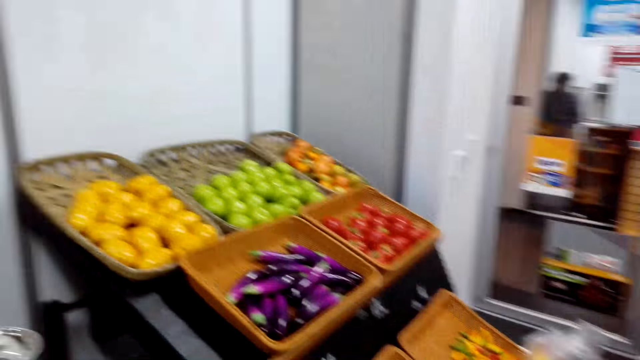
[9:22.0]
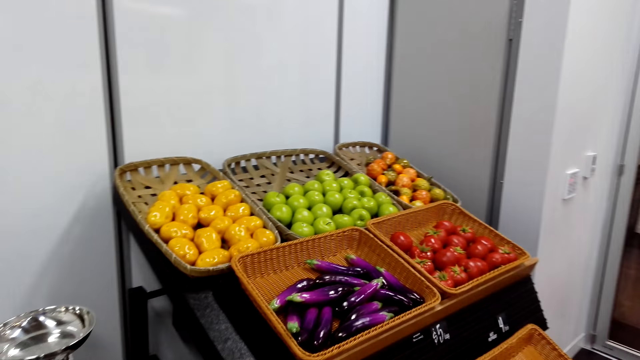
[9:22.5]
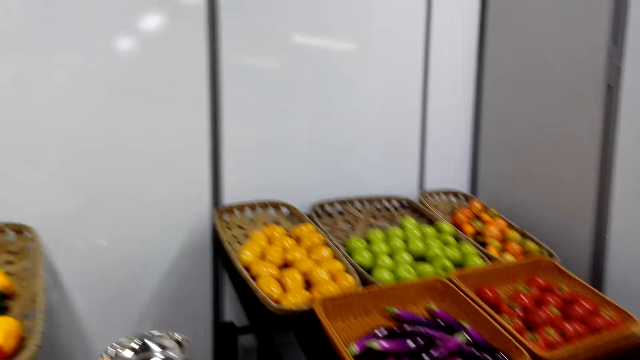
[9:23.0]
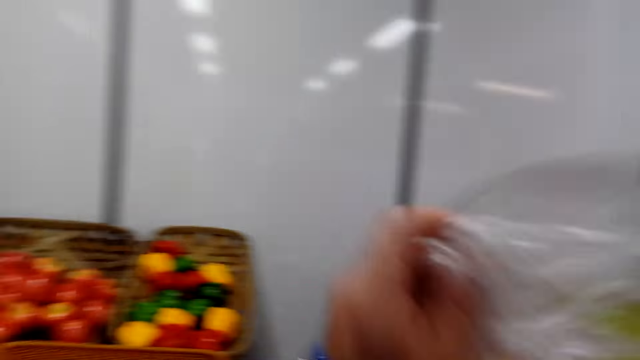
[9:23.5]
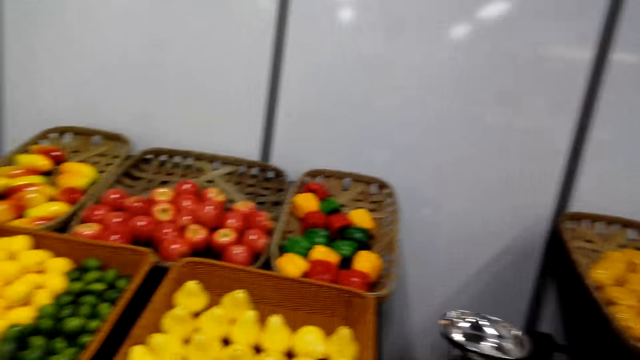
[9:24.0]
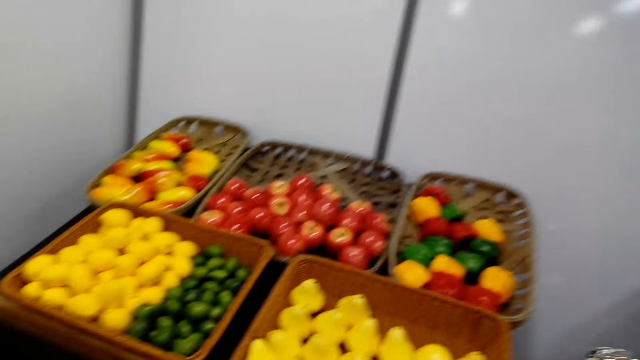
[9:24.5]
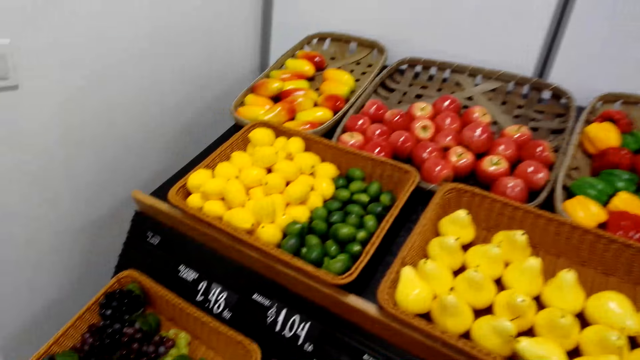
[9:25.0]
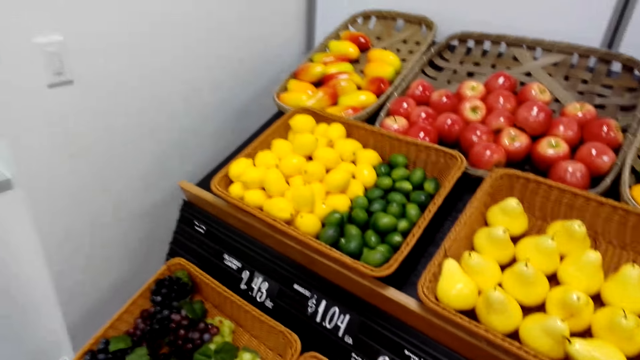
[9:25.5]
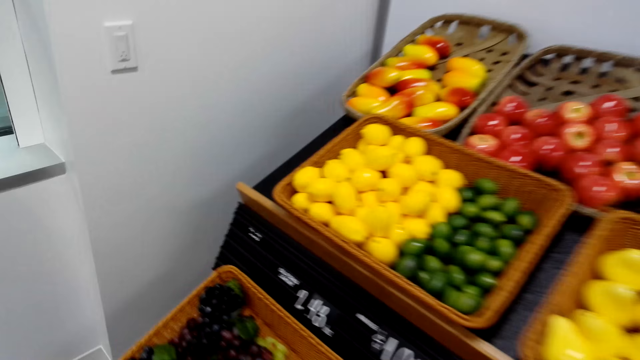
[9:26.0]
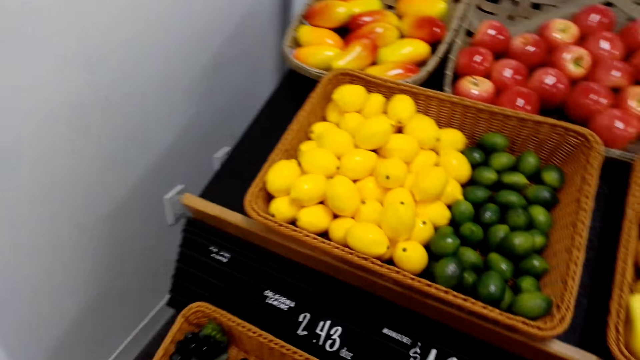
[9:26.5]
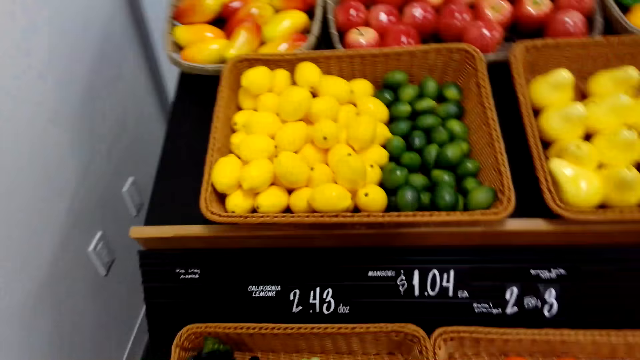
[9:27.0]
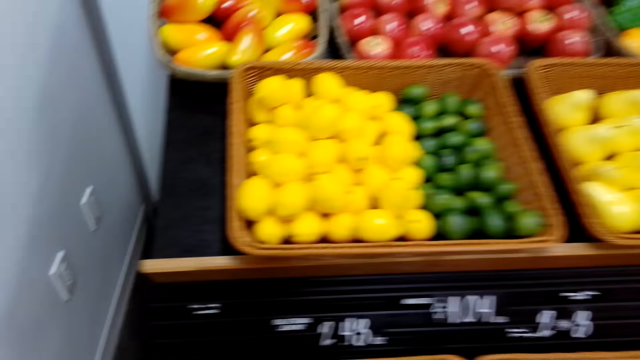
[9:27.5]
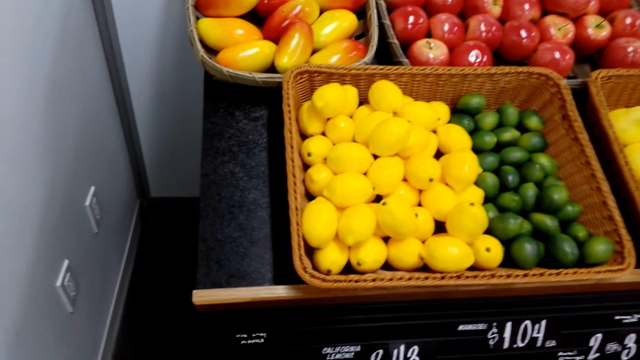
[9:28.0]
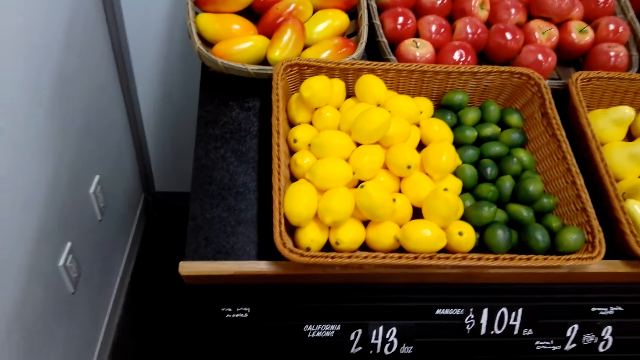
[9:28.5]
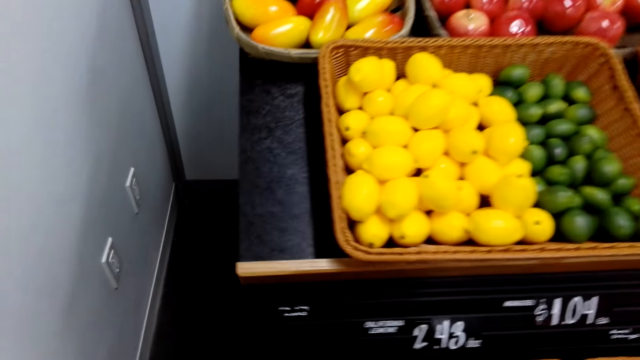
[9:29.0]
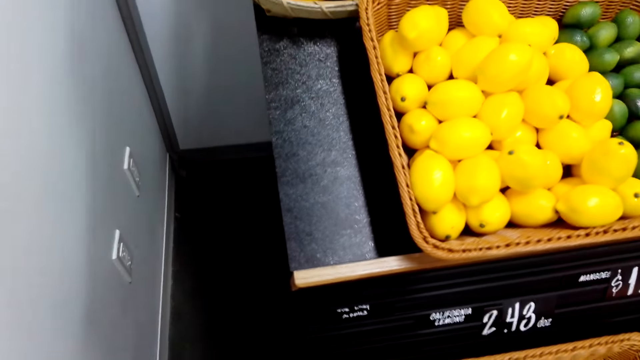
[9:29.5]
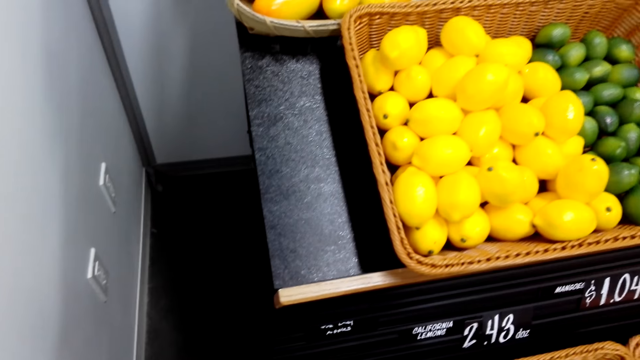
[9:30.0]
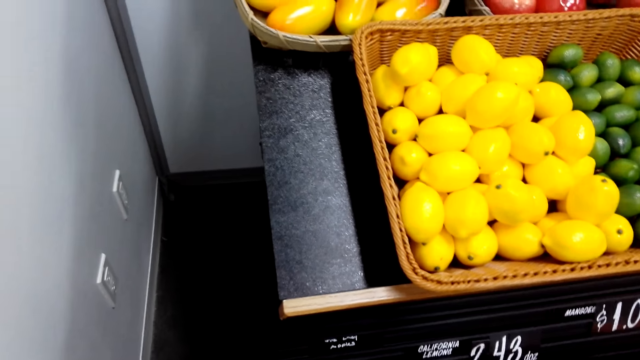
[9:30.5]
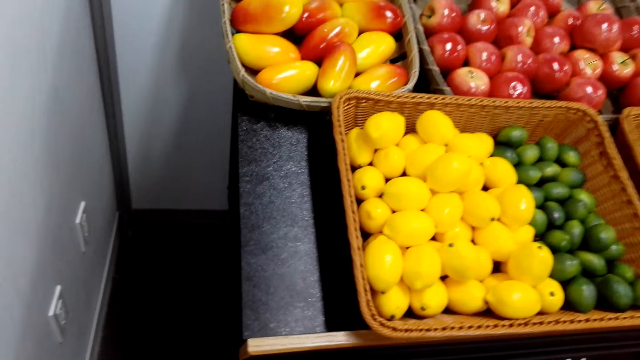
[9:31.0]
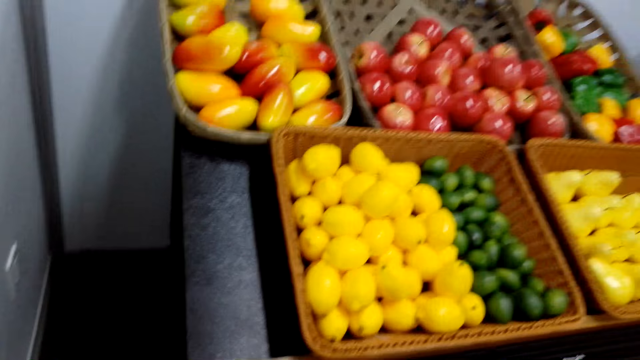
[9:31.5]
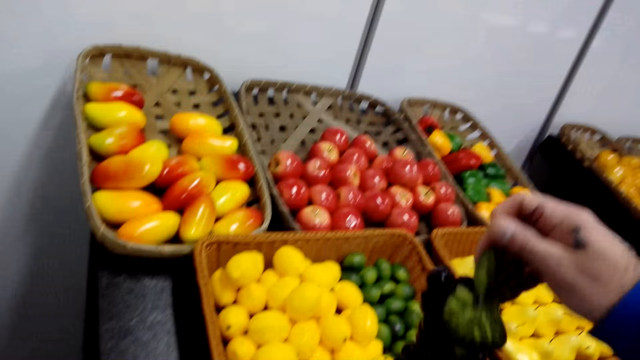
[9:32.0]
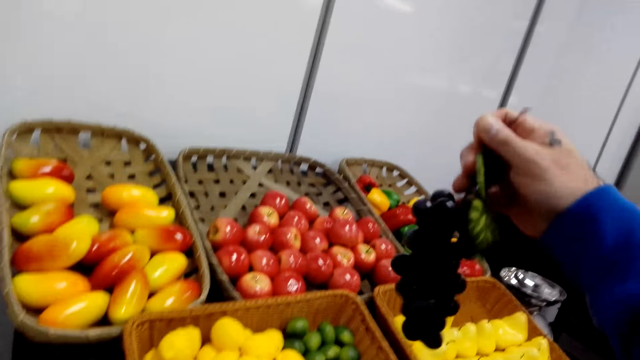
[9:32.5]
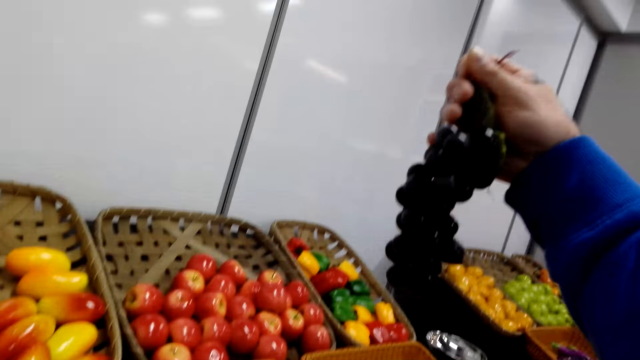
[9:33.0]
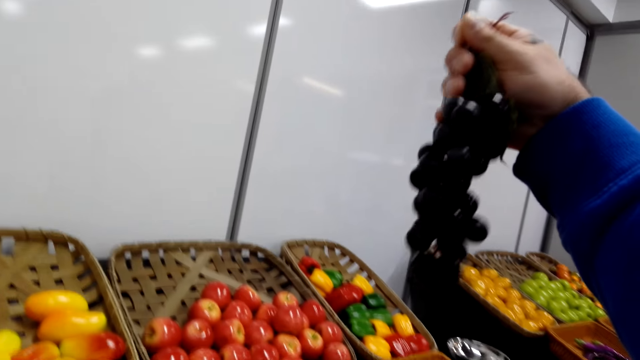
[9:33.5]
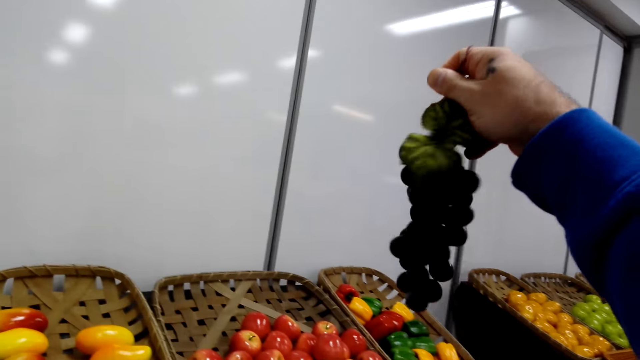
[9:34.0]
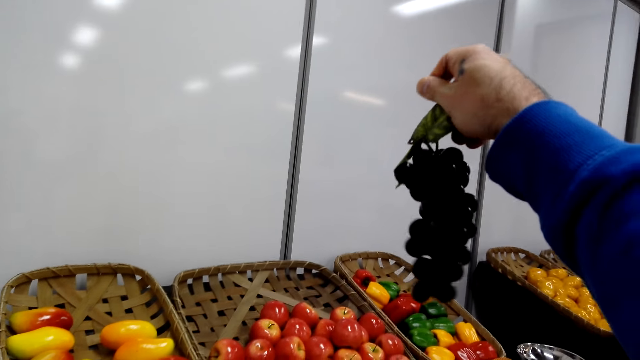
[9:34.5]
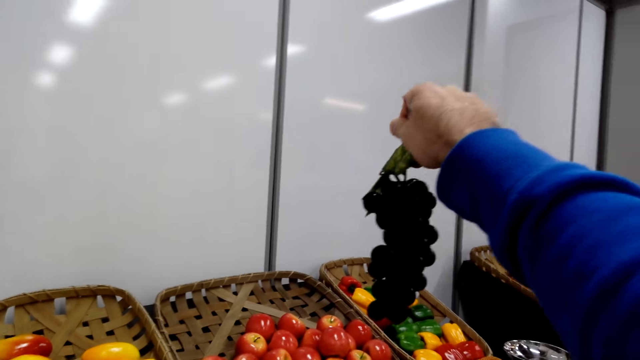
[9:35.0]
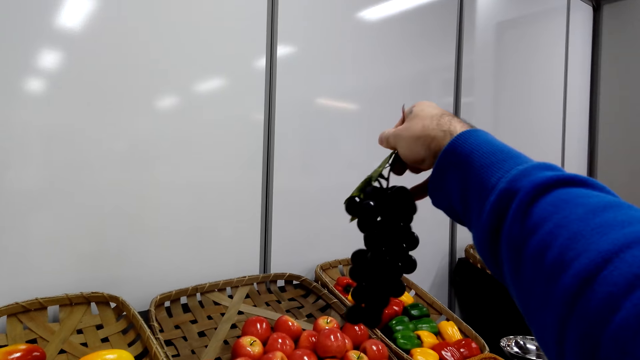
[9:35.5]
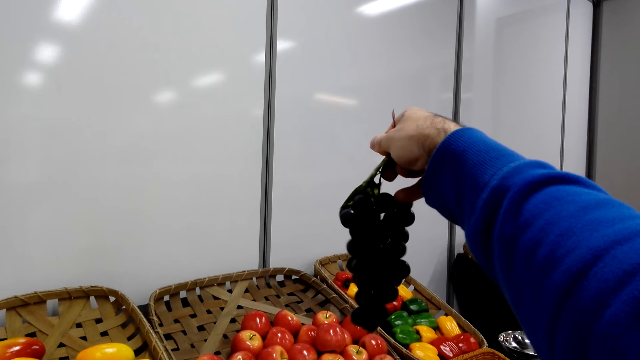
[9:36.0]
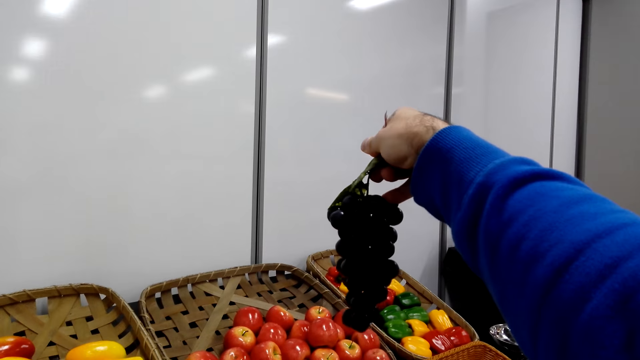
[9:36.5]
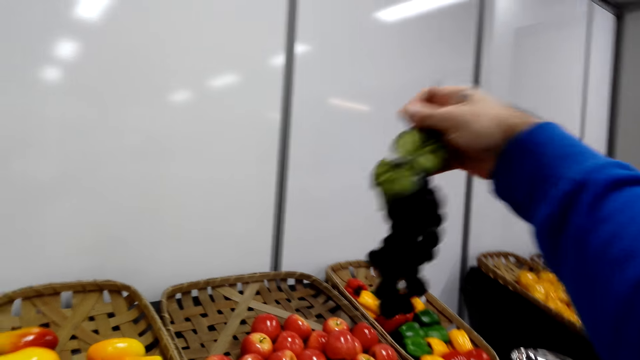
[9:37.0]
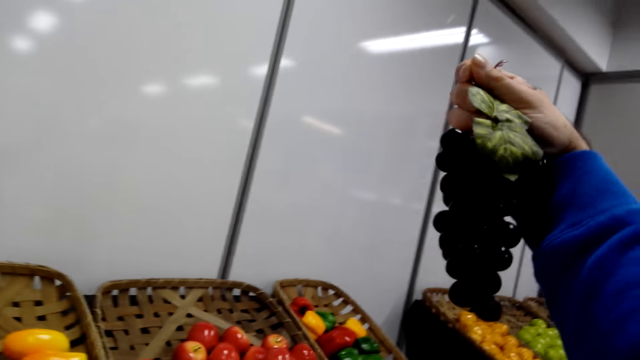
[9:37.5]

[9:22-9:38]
The camera wearer moves their hand. They hold the polythene paper. They look around the supermarket. They take the grapes. They hold the grapes.

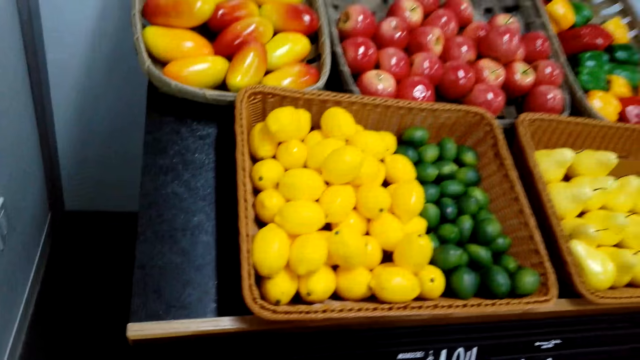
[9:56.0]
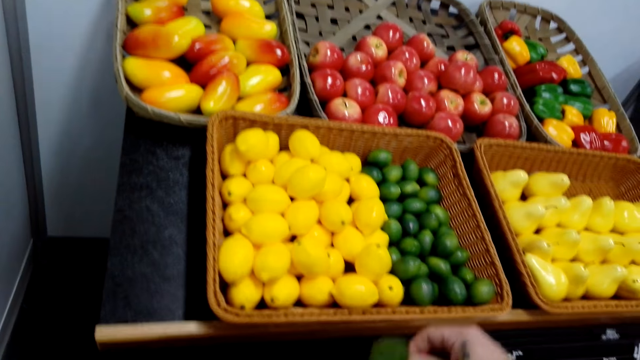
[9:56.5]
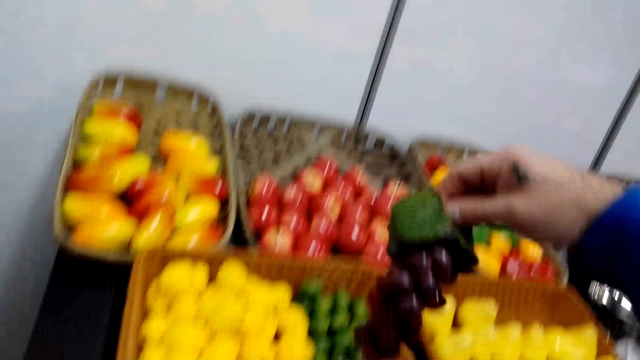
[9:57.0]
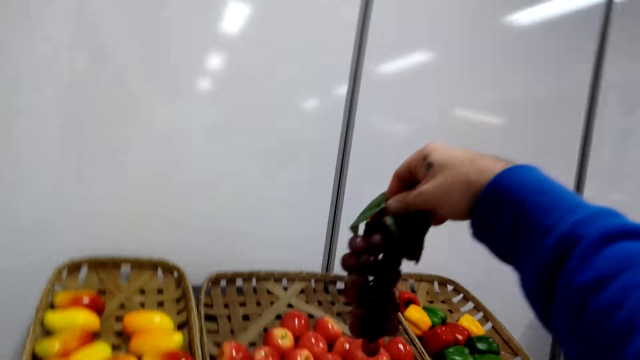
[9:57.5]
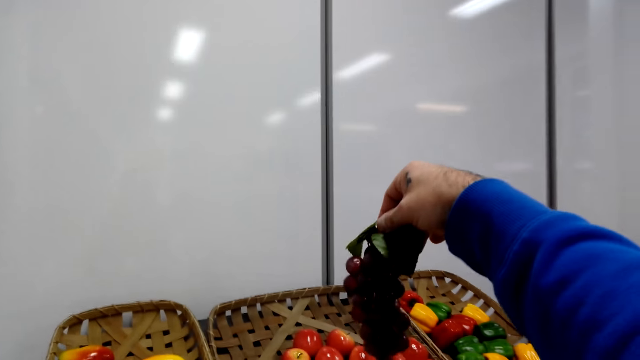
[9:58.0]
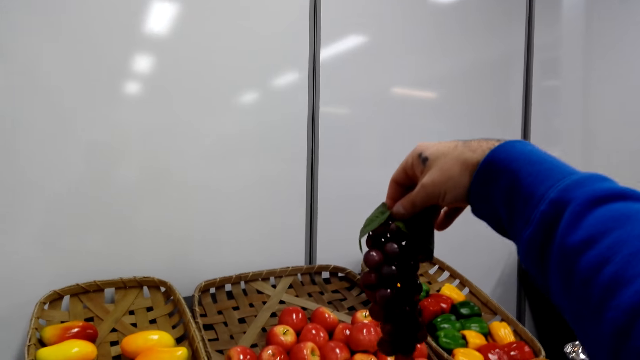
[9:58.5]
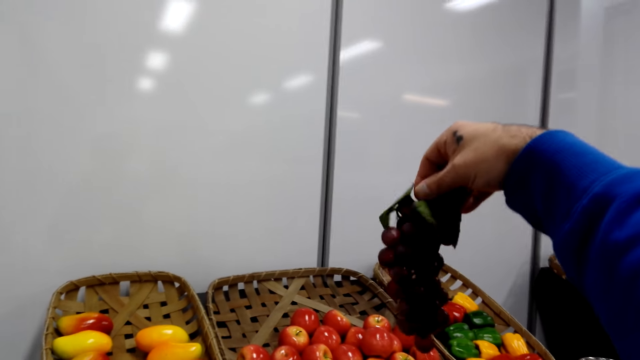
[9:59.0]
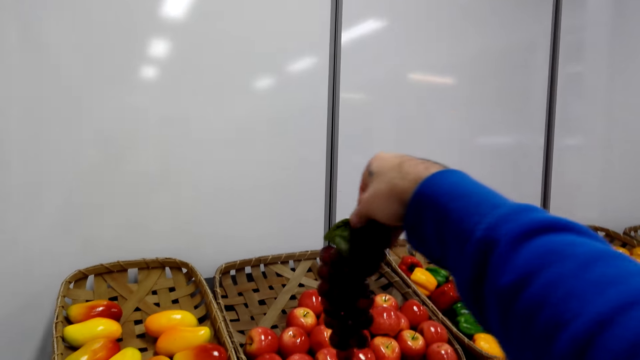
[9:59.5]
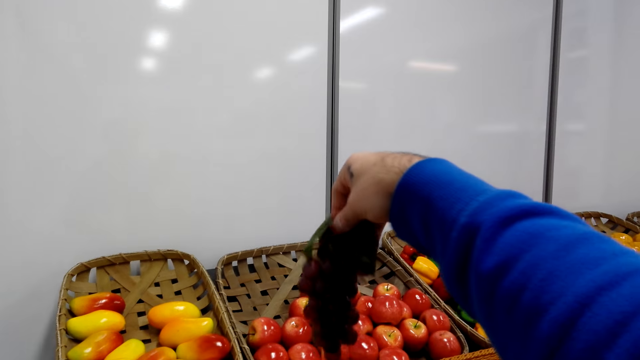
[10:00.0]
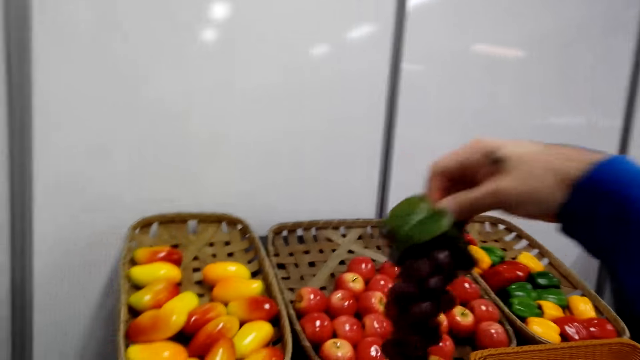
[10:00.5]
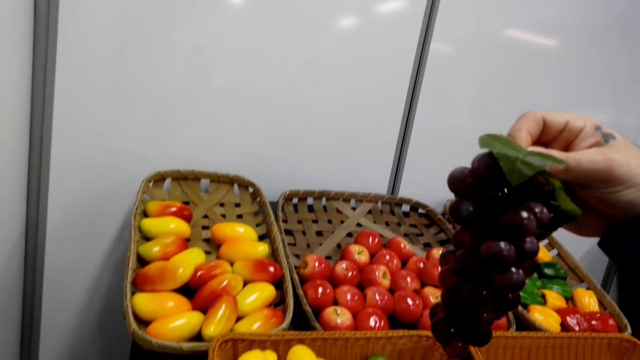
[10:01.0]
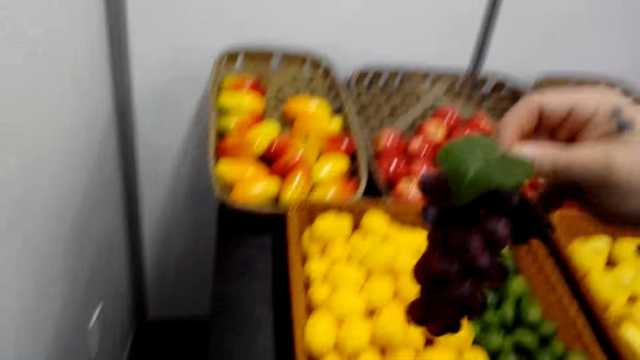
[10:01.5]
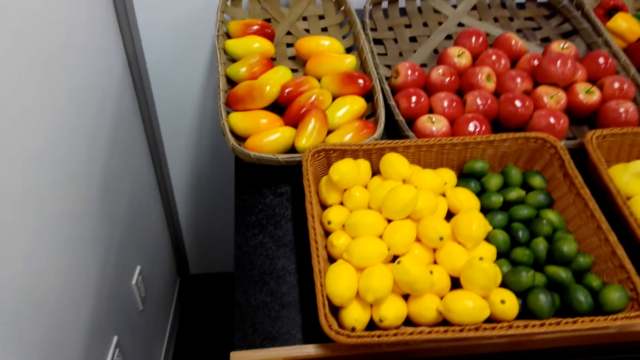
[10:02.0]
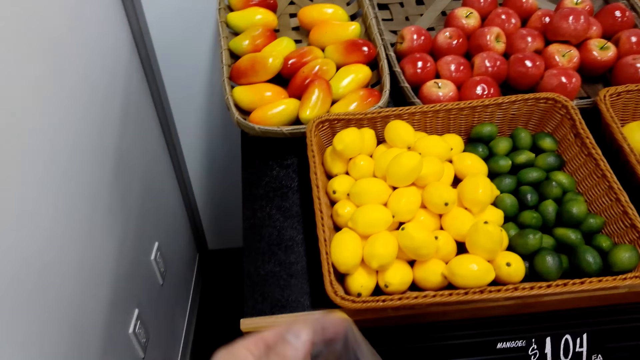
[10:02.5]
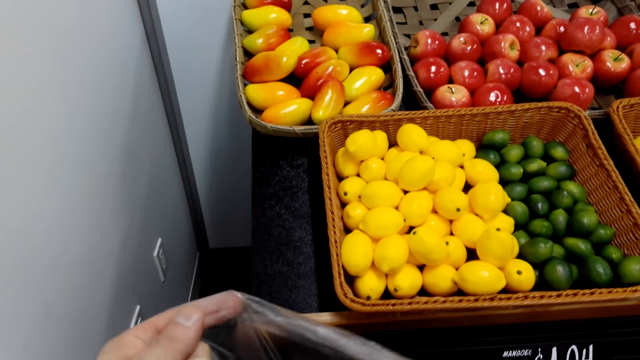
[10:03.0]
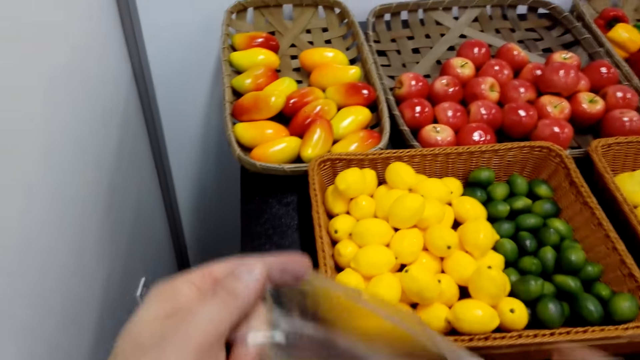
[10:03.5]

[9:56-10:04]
The camera wearer holds the grapes. They put the grapes in a nylon bag.
